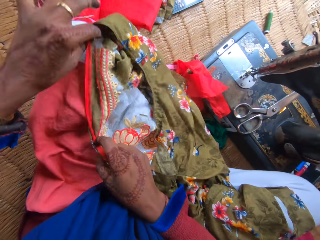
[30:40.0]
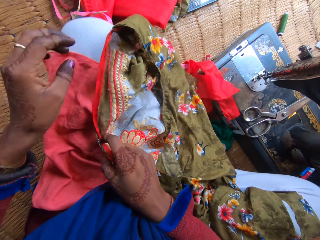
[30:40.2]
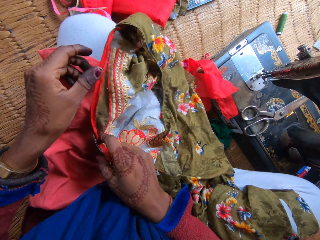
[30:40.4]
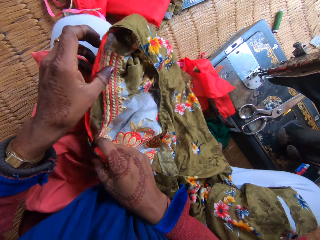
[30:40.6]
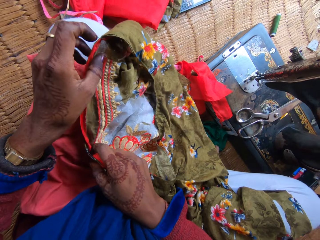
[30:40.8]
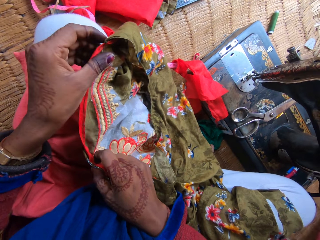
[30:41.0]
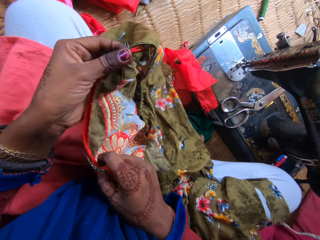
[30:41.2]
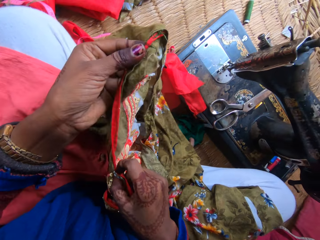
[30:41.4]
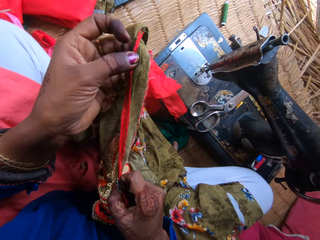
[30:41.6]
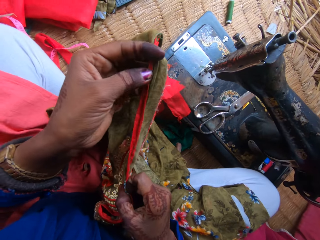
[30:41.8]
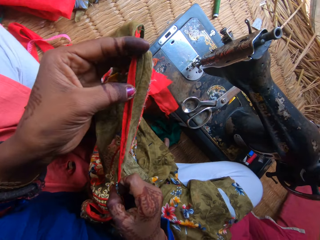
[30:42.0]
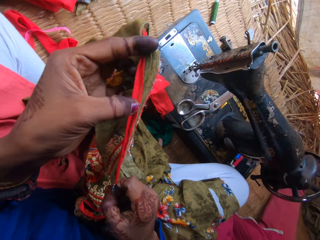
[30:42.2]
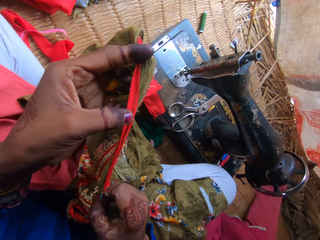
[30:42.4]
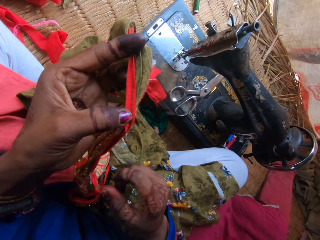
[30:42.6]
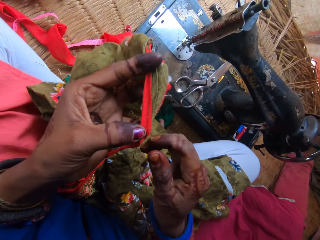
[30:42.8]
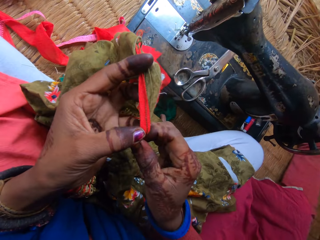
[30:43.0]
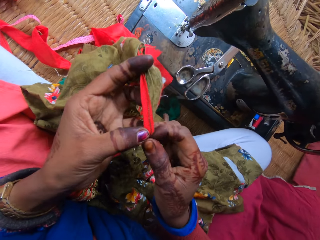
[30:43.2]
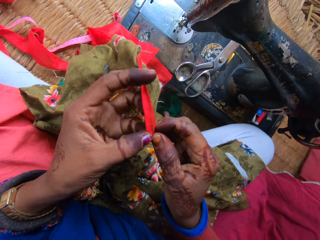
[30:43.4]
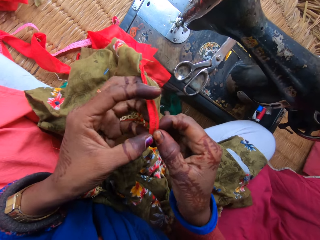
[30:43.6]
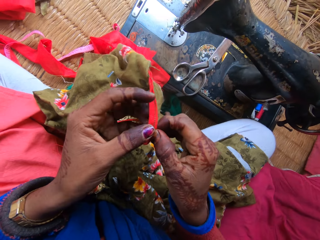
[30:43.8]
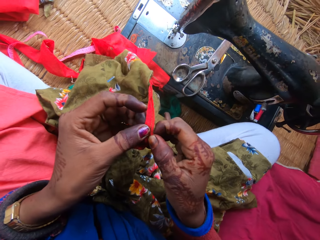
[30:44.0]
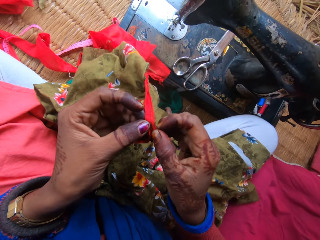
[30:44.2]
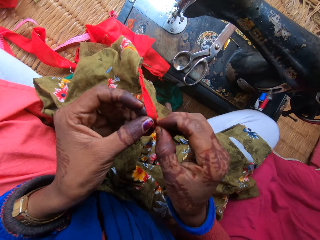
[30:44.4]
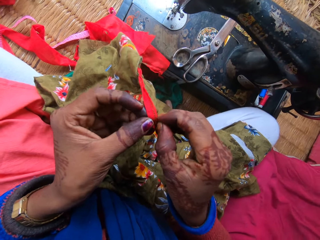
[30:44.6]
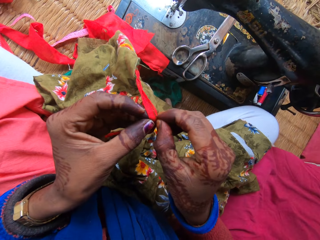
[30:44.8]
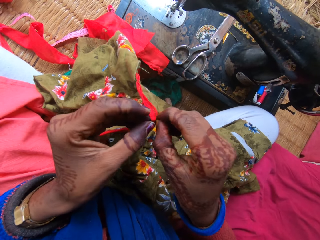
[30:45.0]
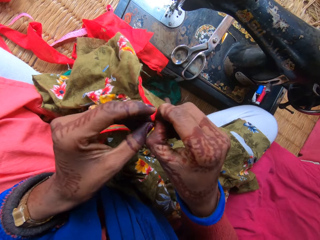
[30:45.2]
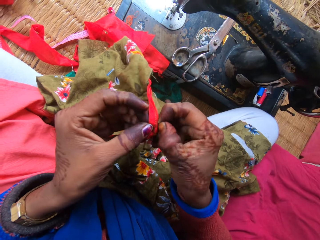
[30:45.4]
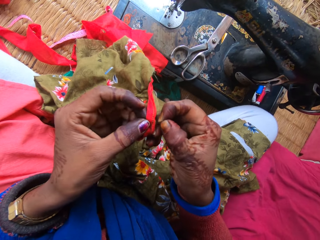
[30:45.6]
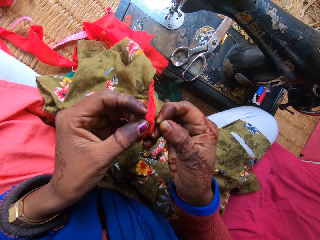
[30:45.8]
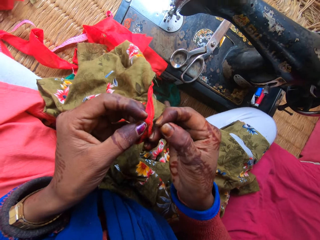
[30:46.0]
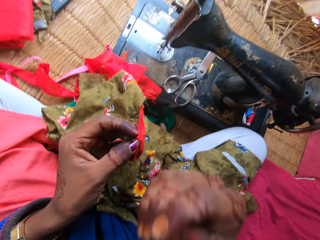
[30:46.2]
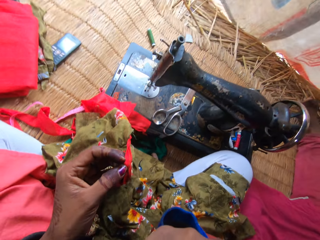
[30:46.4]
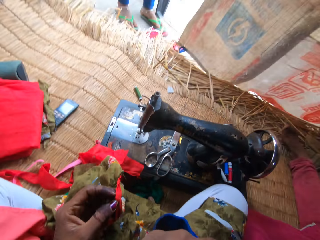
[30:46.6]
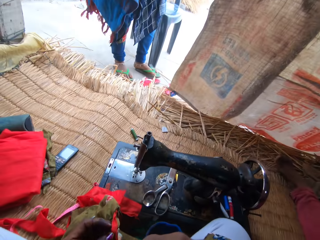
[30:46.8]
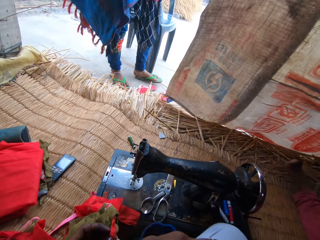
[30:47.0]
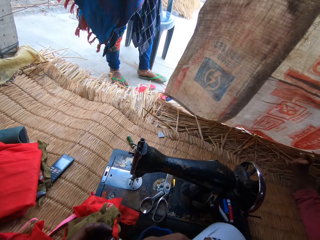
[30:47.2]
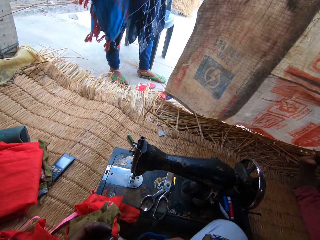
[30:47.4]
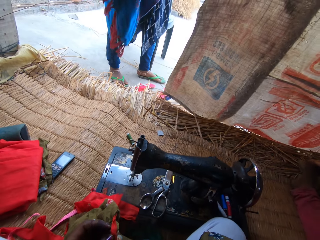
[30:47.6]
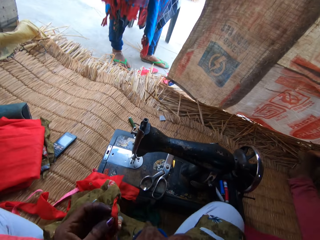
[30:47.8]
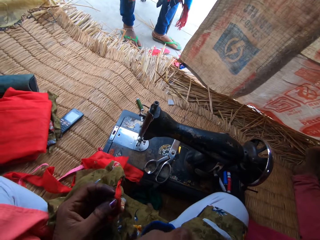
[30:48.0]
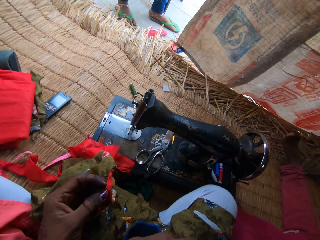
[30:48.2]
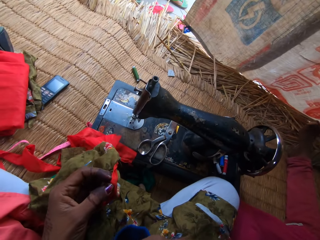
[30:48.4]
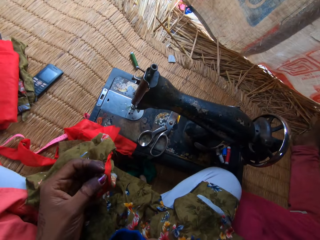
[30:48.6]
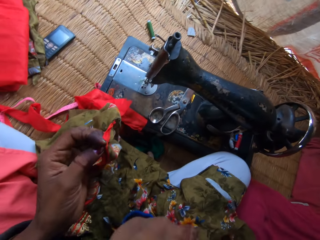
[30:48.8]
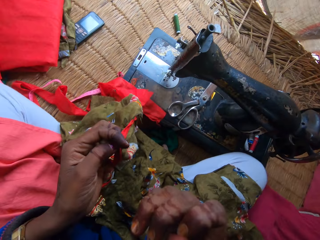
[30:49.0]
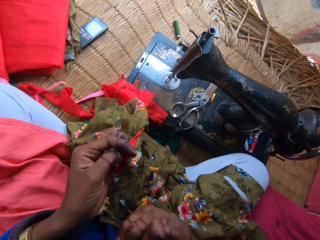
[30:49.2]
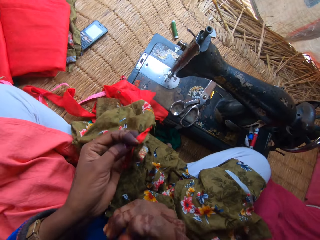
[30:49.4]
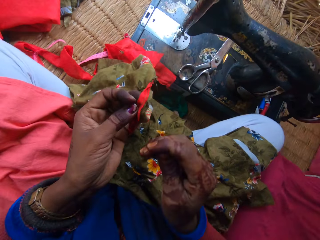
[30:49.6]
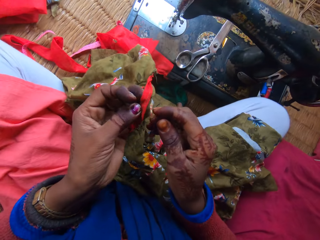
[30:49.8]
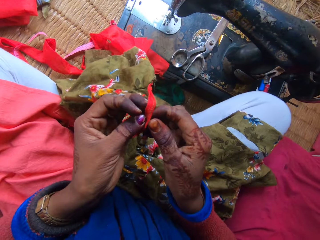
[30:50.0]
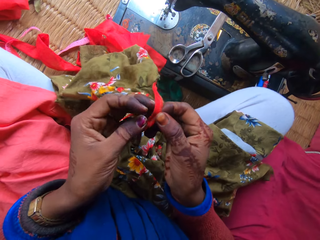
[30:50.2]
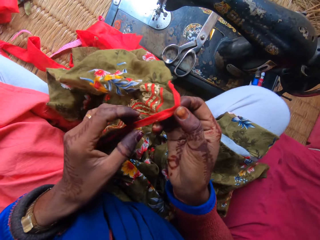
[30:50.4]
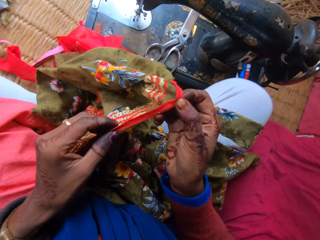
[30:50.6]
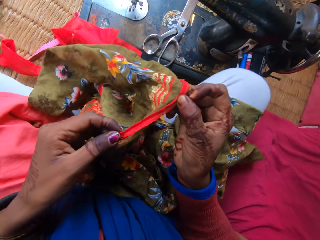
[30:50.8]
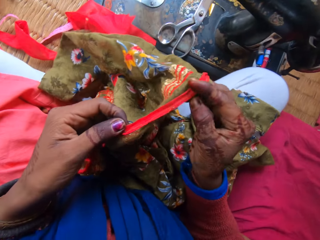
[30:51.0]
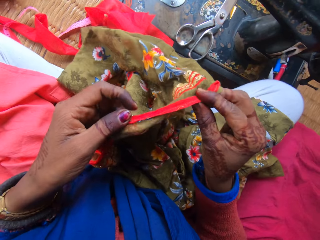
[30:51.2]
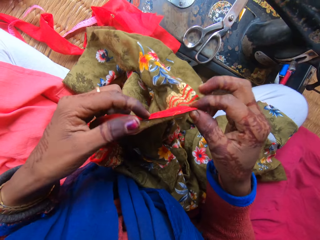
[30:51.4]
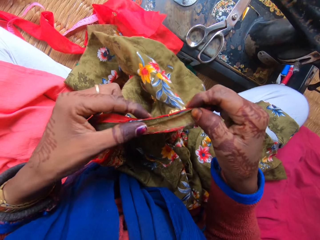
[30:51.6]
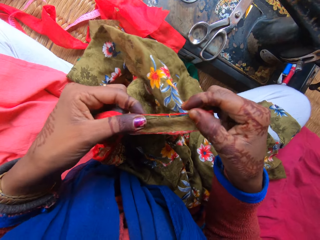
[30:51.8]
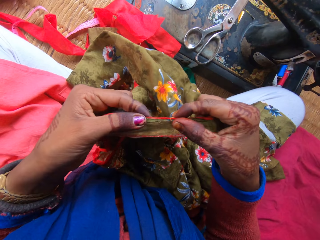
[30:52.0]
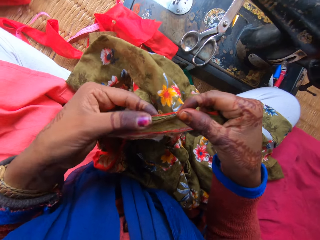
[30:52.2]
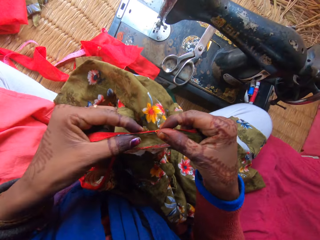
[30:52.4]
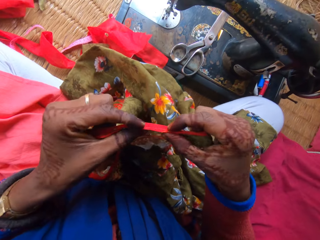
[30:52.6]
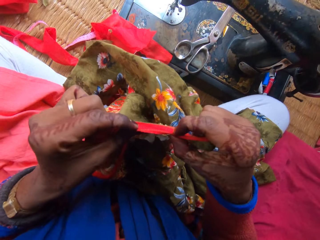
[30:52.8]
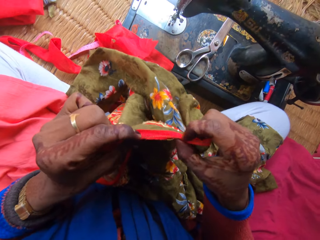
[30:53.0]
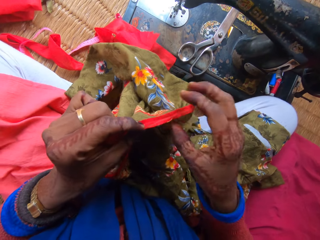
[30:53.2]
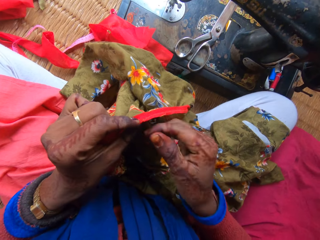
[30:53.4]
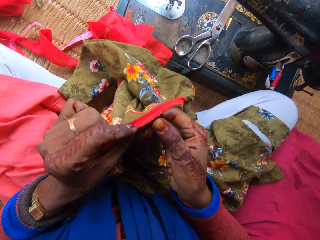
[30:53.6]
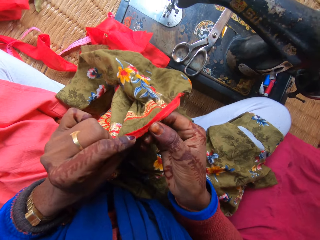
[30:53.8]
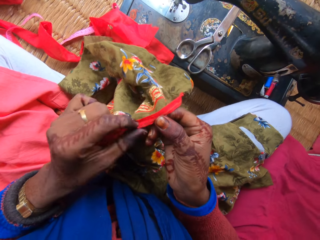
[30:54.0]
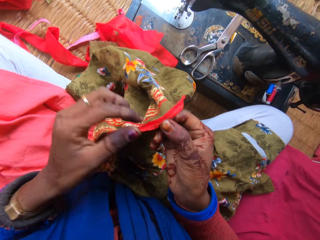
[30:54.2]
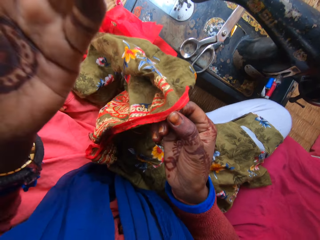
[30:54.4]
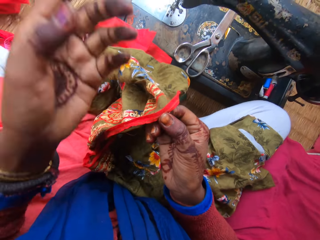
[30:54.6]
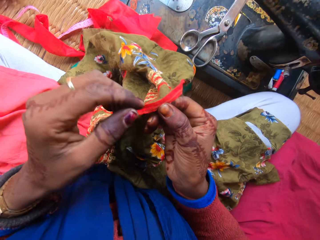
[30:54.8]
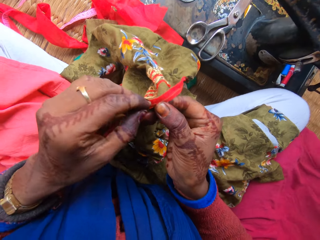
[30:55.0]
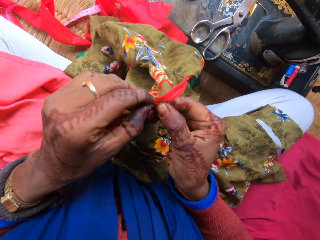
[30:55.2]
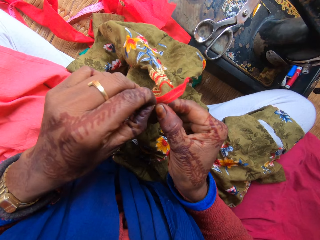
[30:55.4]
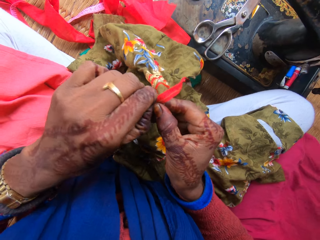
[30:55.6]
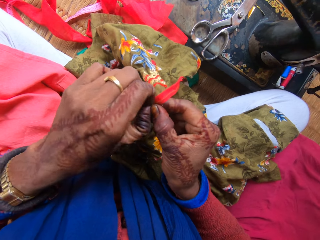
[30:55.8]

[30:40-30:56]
The camera wearer raises her right hand. A woman converses with the camera wearer. The camera wearer removes her hand from her mouth. She works on the cloth with both hands and removes pieces of thread from the piece of fabric in her hand.

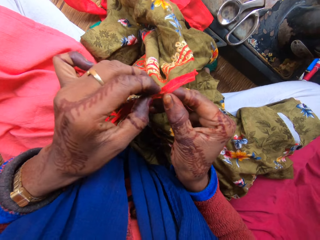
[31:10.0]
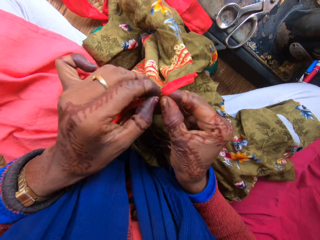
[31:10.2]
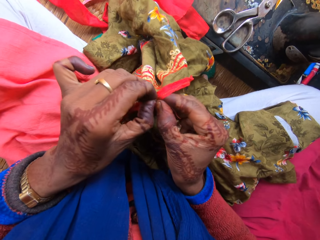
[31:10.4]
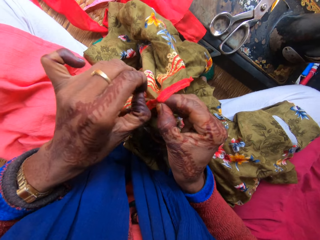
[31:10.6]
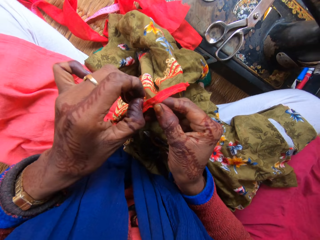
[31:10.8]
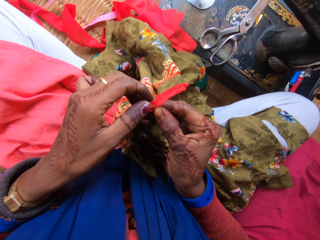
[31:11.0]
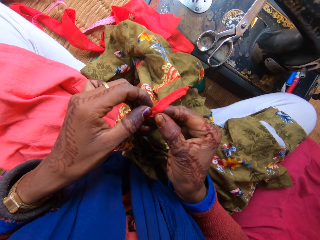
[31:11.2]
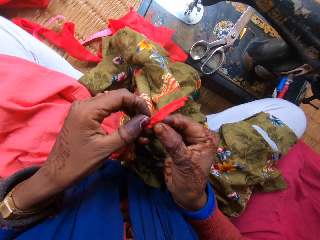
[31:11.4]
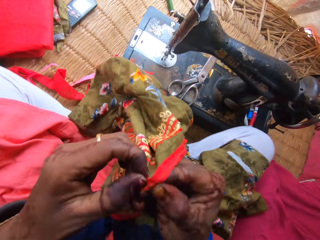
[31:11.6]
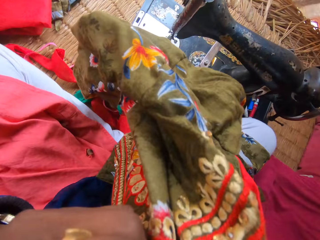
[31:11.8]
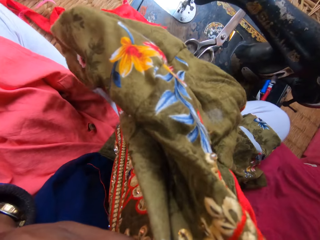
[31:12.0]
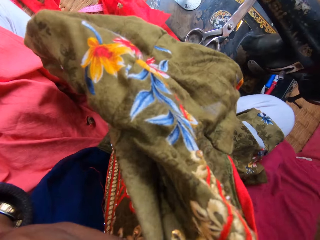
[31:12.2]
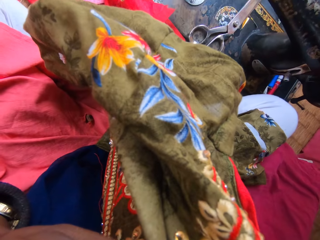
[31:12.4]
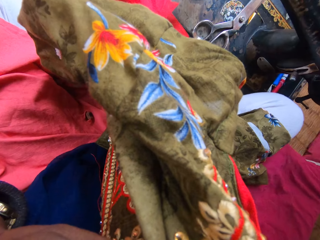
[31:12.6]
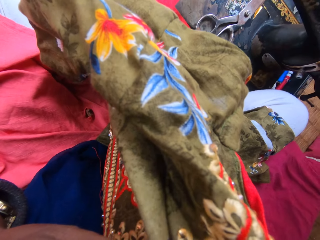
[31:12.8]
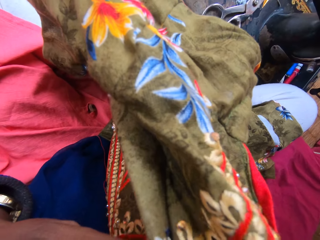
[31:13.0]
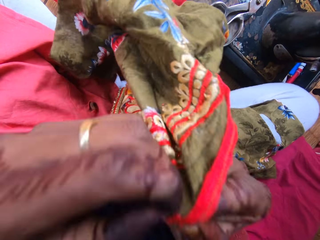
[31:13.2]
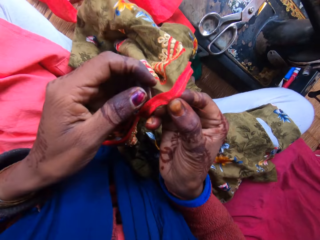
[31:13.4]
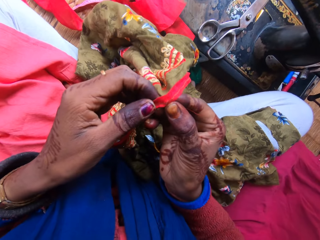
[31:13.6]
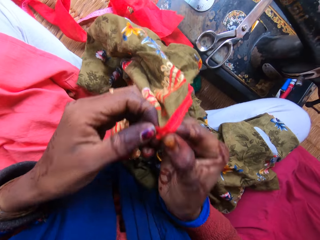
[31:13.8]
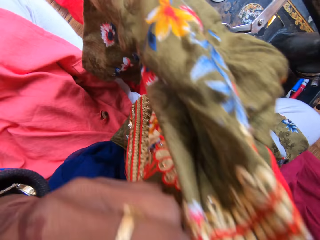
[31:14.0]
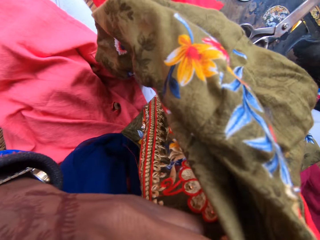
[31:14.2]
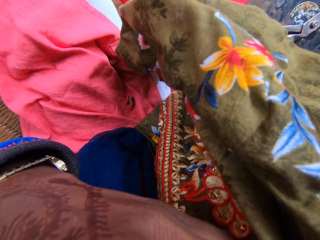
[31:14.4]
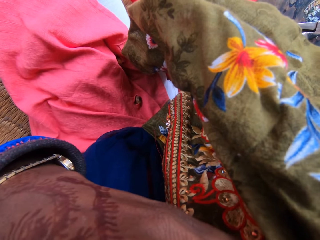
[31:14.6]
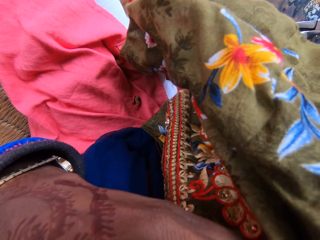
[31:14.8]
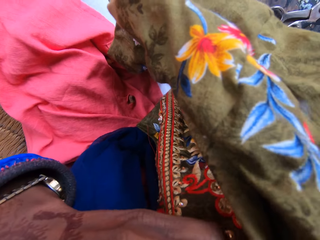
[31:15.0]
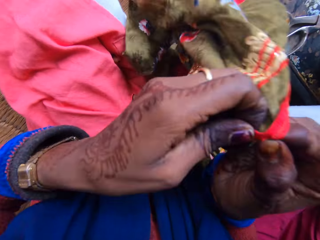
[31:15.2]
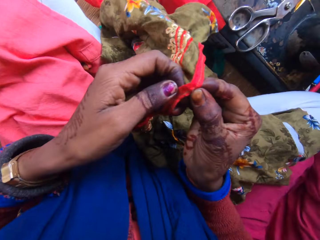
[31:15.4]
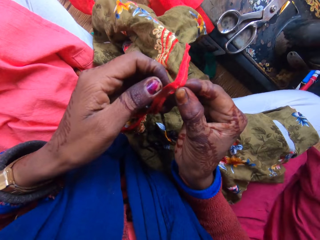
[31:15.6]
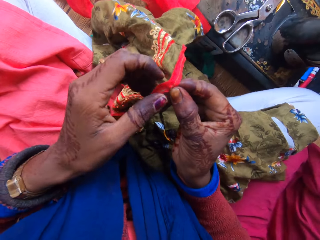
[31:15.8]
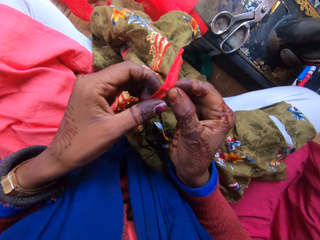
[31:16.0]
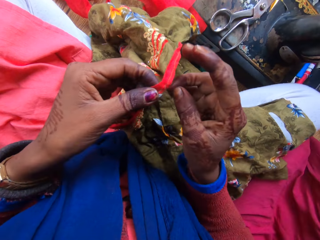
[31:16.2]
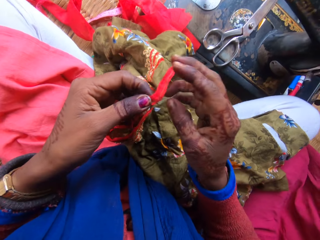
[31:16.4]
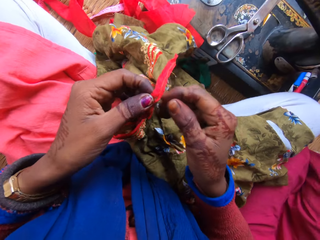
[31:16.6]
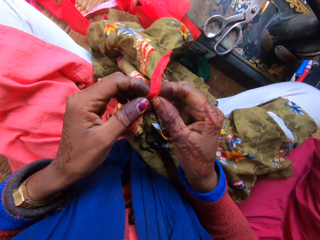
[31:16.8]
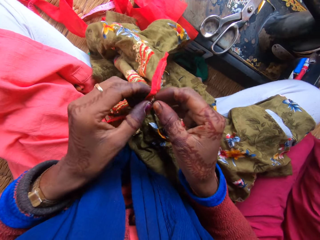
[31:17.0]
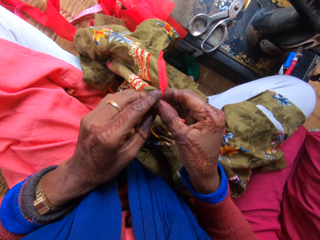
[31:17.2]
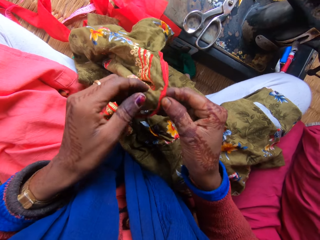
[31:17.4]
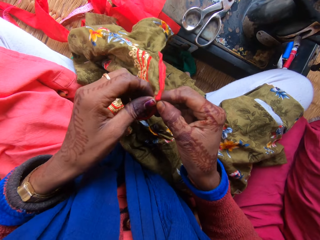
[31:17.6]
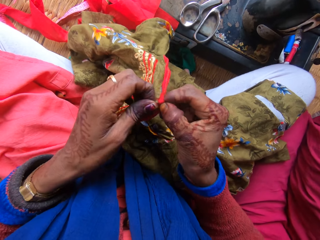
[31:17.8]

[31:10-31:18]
The camera wearer raises the cloth with both hands. She removes pieces of thread from the fabric with her teeth. She raises the cloth with both hands again. She works on the cloth with both hands.
